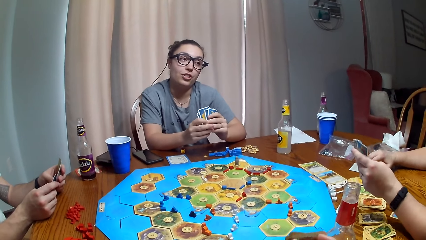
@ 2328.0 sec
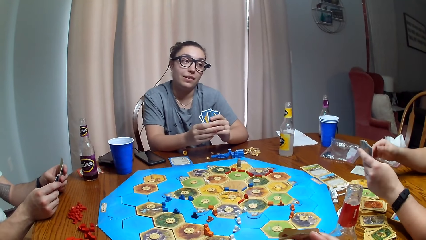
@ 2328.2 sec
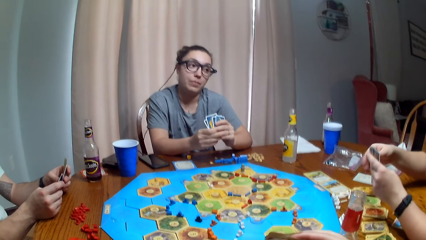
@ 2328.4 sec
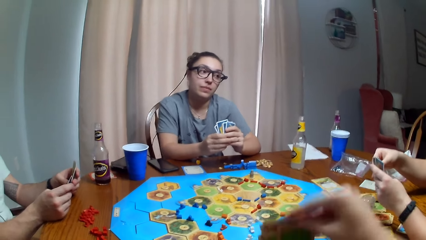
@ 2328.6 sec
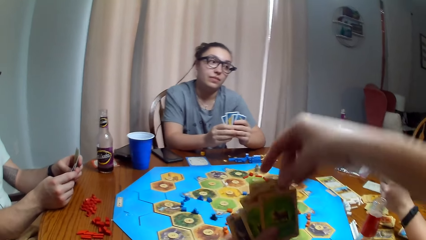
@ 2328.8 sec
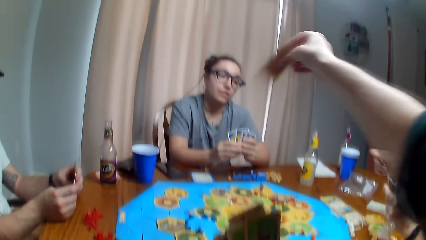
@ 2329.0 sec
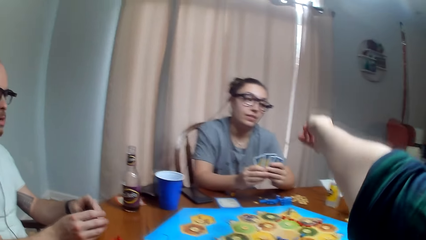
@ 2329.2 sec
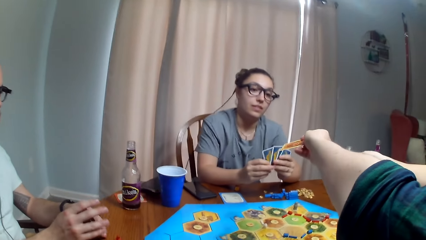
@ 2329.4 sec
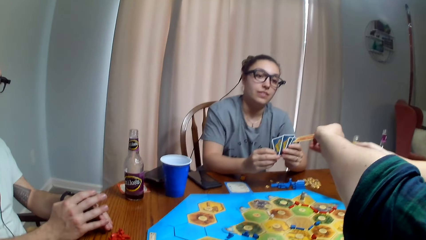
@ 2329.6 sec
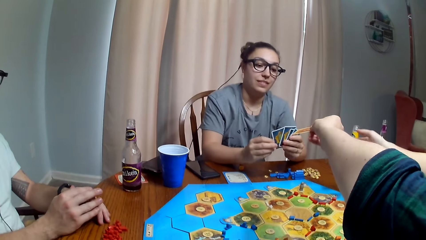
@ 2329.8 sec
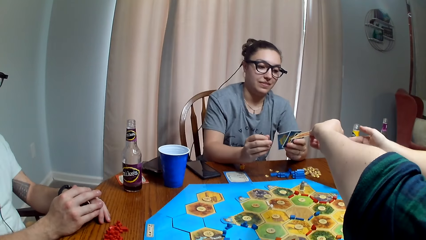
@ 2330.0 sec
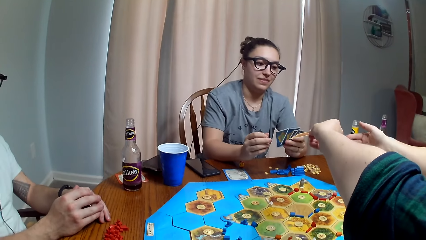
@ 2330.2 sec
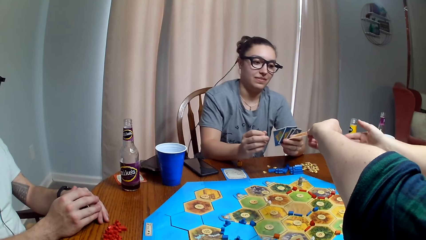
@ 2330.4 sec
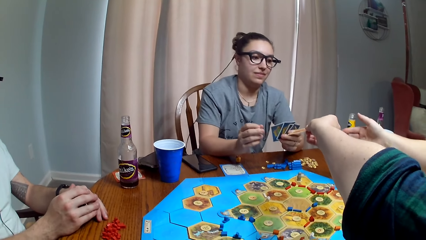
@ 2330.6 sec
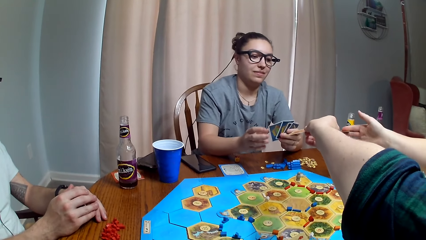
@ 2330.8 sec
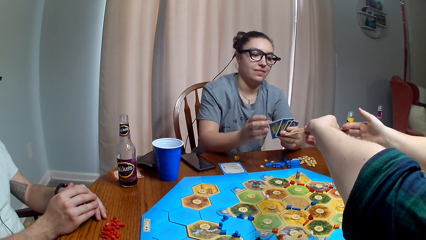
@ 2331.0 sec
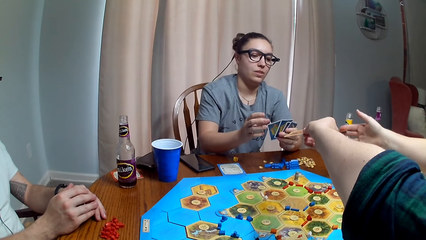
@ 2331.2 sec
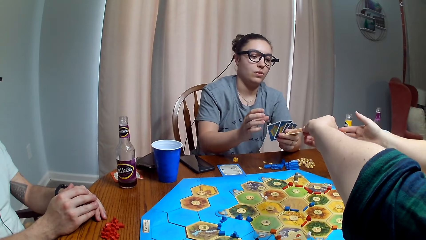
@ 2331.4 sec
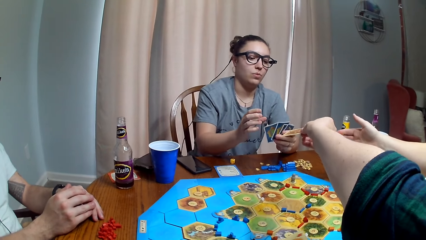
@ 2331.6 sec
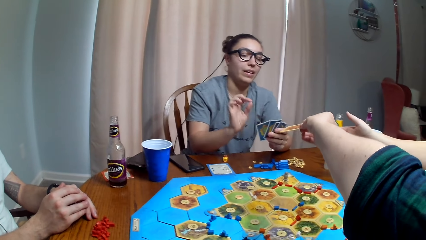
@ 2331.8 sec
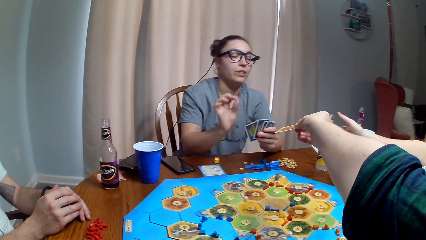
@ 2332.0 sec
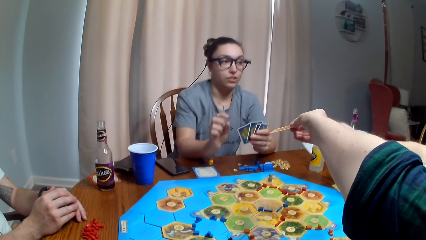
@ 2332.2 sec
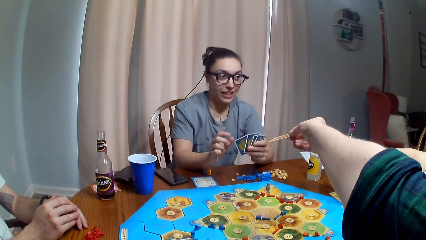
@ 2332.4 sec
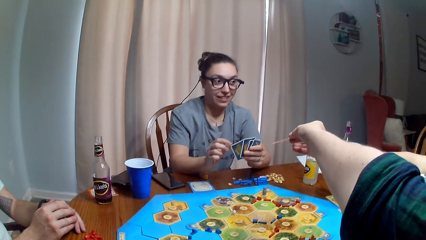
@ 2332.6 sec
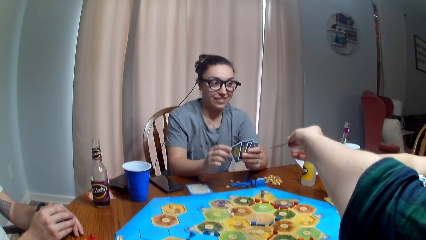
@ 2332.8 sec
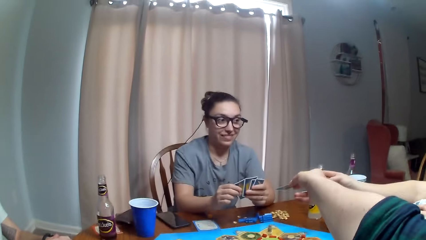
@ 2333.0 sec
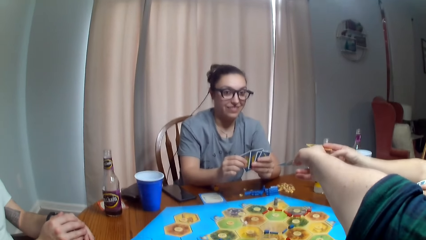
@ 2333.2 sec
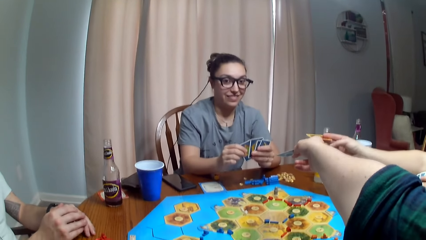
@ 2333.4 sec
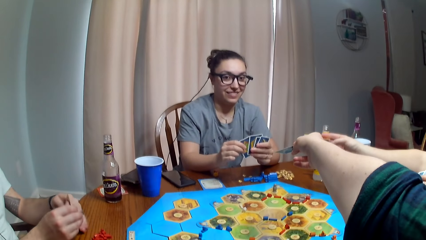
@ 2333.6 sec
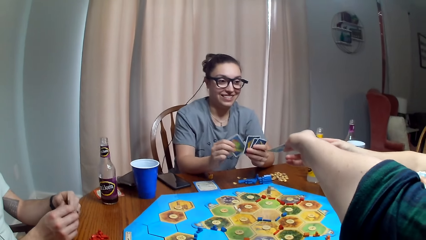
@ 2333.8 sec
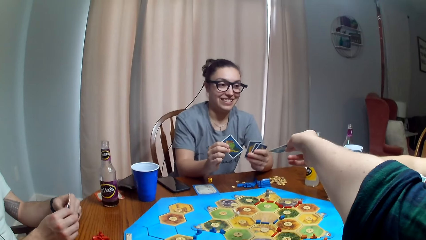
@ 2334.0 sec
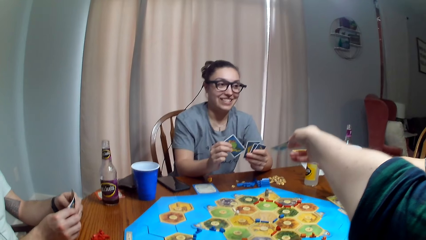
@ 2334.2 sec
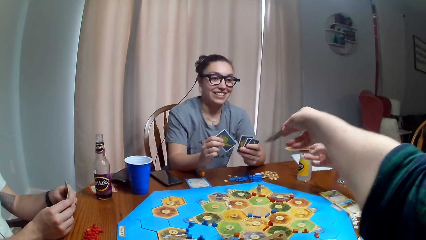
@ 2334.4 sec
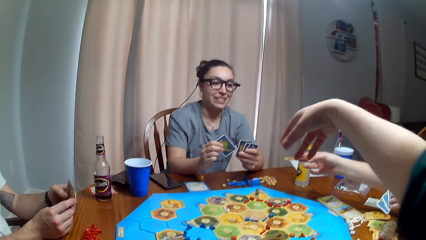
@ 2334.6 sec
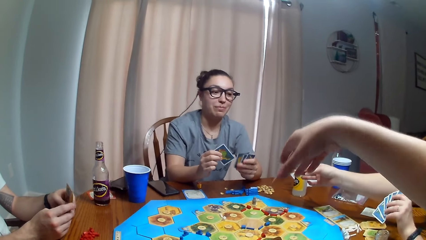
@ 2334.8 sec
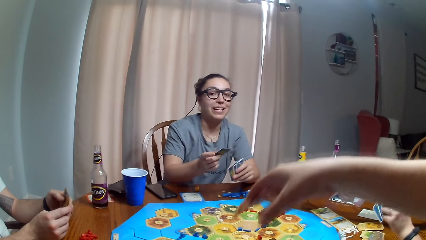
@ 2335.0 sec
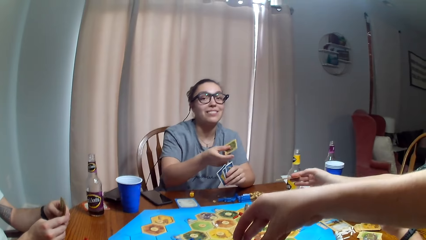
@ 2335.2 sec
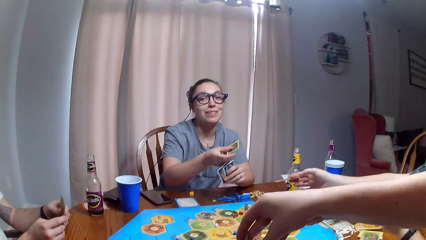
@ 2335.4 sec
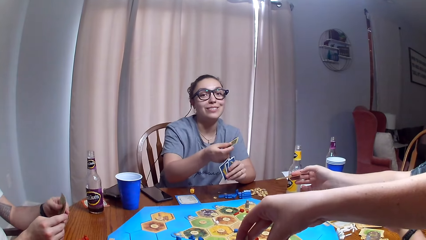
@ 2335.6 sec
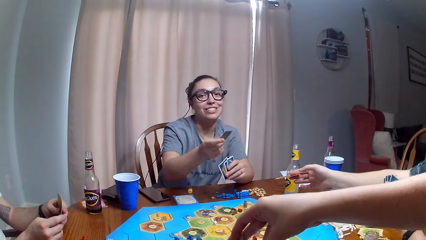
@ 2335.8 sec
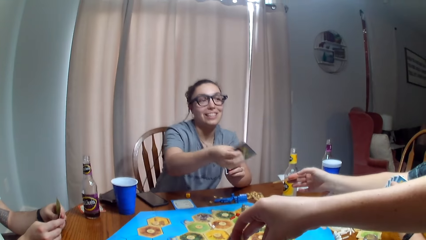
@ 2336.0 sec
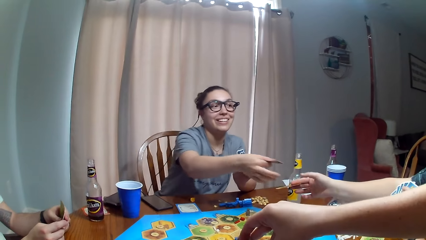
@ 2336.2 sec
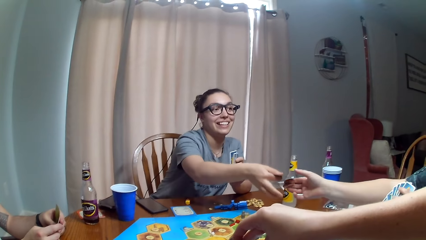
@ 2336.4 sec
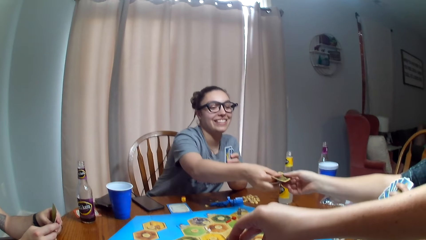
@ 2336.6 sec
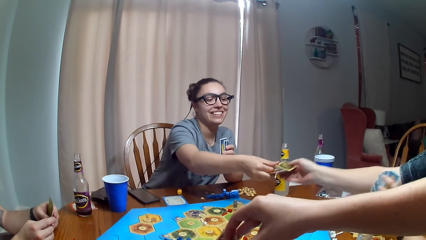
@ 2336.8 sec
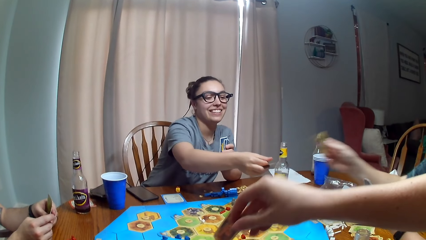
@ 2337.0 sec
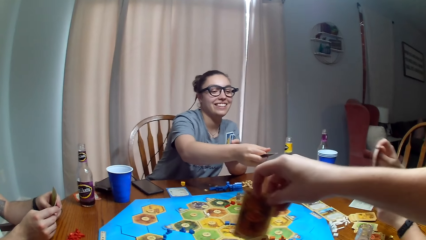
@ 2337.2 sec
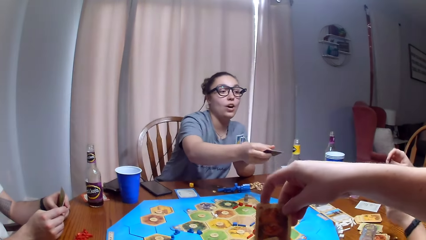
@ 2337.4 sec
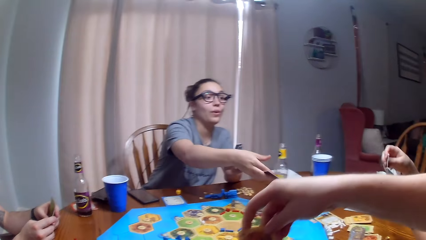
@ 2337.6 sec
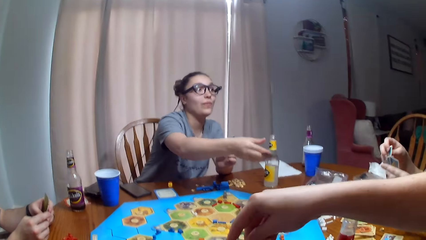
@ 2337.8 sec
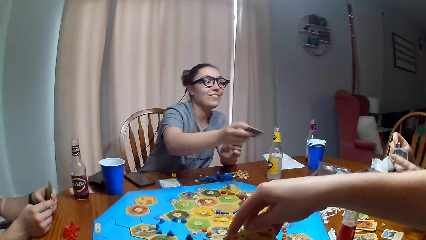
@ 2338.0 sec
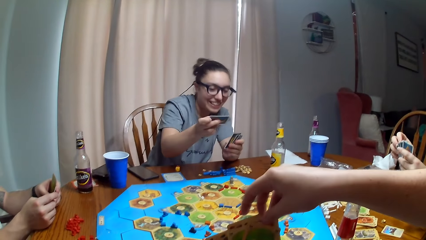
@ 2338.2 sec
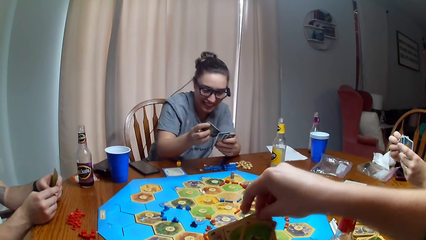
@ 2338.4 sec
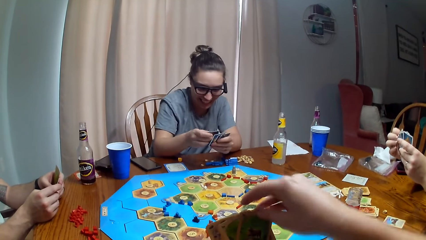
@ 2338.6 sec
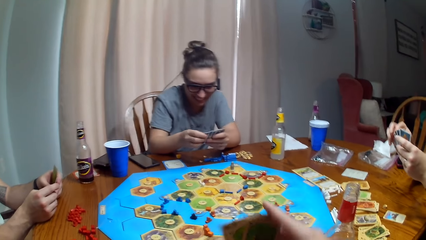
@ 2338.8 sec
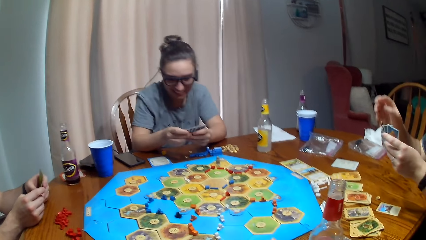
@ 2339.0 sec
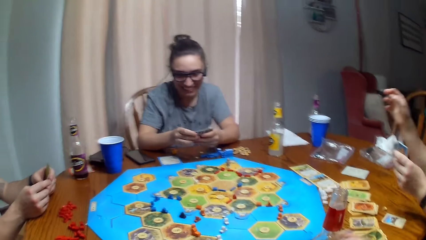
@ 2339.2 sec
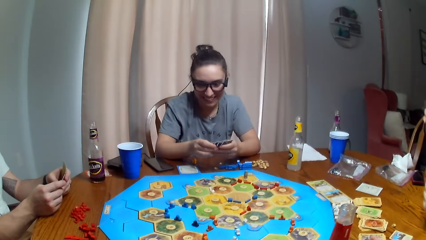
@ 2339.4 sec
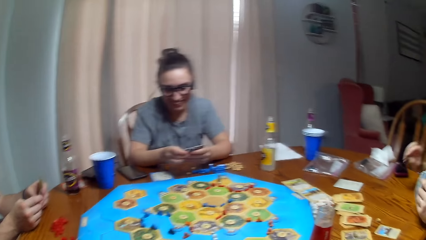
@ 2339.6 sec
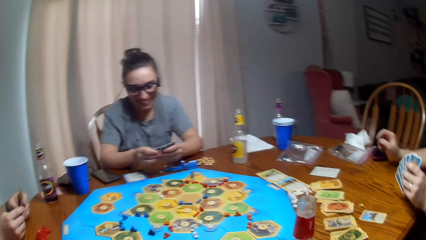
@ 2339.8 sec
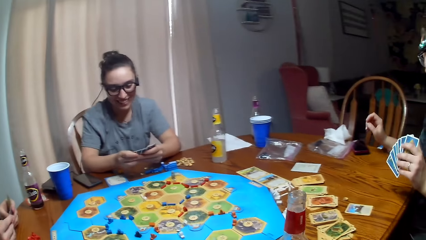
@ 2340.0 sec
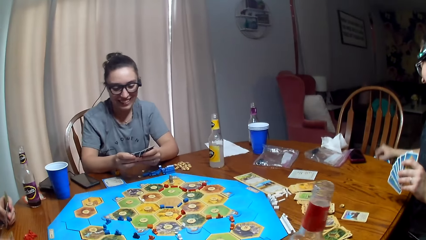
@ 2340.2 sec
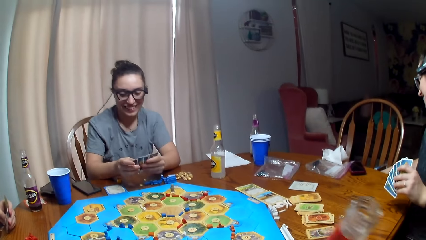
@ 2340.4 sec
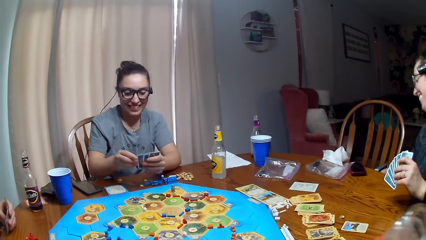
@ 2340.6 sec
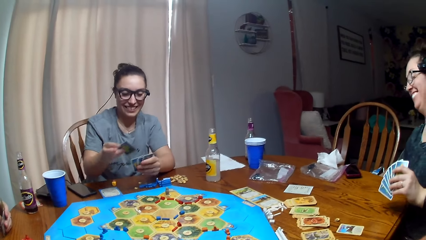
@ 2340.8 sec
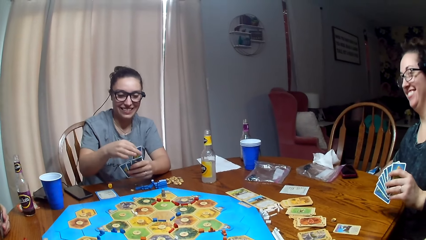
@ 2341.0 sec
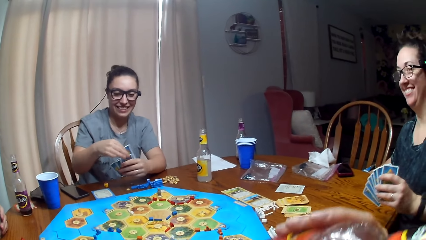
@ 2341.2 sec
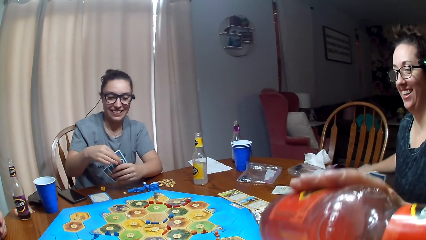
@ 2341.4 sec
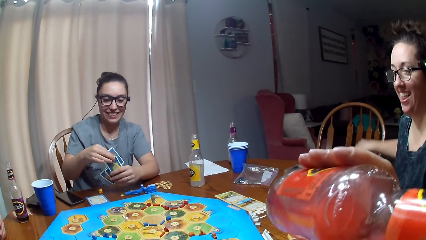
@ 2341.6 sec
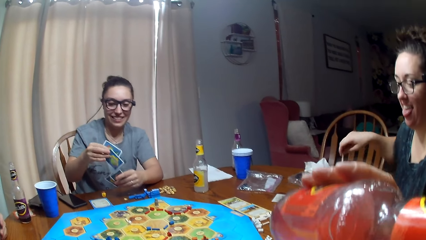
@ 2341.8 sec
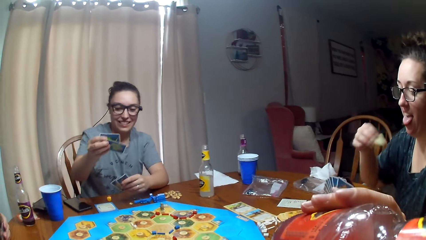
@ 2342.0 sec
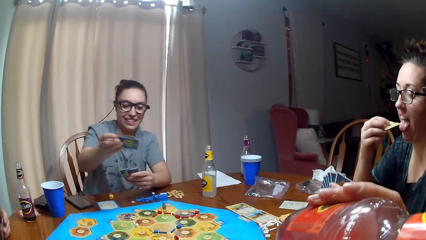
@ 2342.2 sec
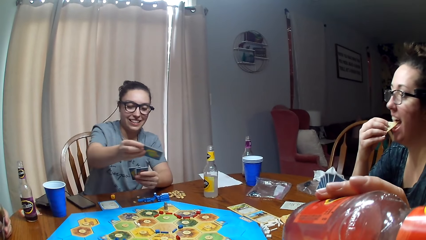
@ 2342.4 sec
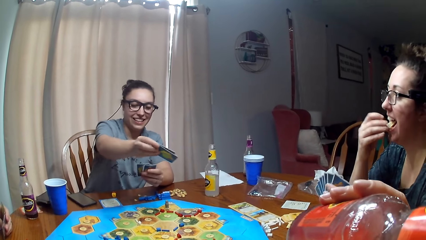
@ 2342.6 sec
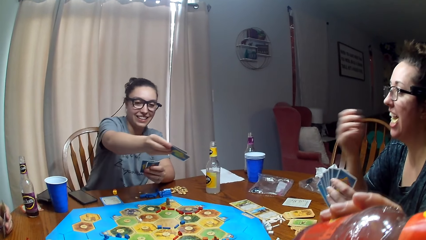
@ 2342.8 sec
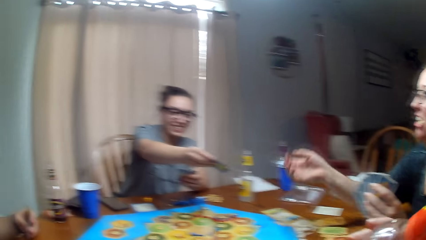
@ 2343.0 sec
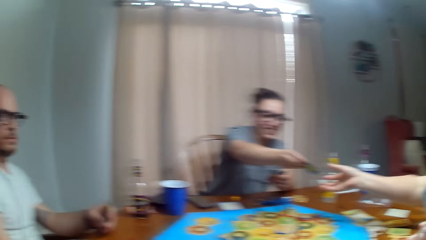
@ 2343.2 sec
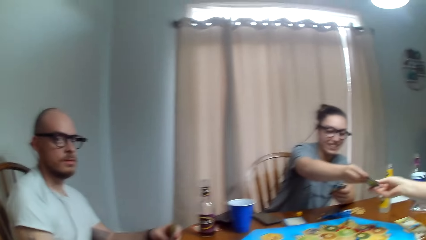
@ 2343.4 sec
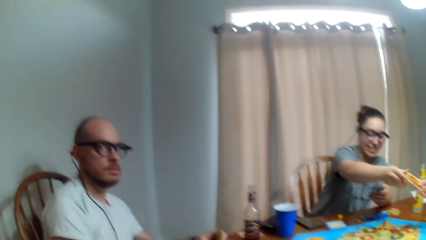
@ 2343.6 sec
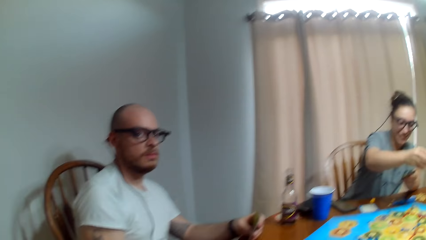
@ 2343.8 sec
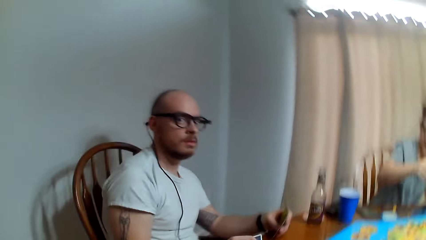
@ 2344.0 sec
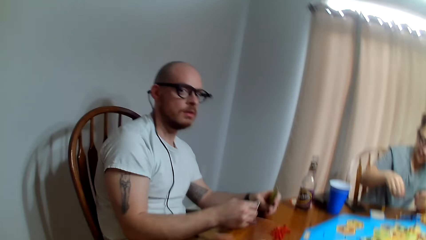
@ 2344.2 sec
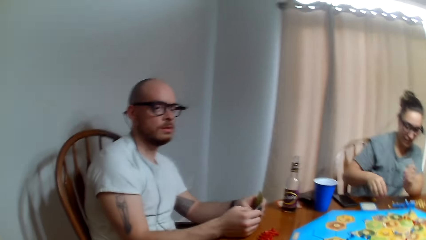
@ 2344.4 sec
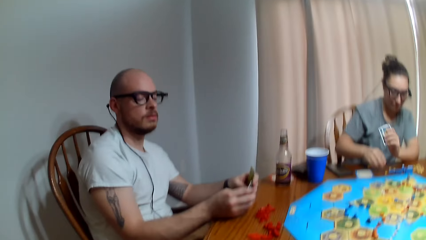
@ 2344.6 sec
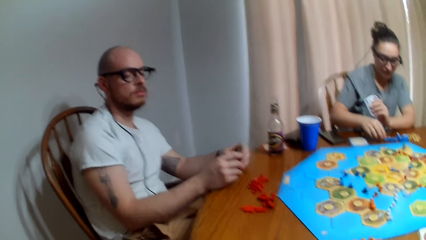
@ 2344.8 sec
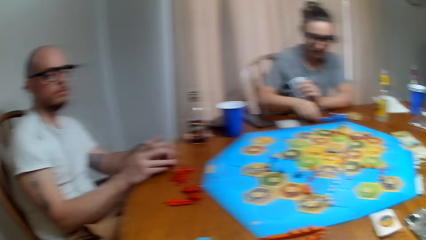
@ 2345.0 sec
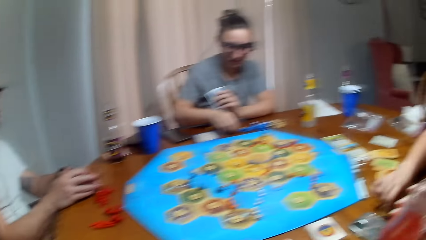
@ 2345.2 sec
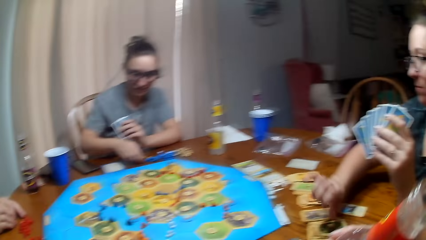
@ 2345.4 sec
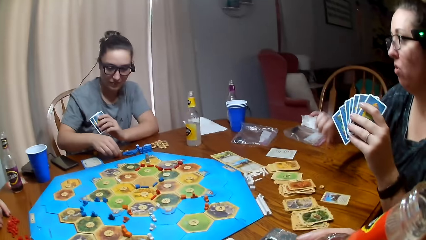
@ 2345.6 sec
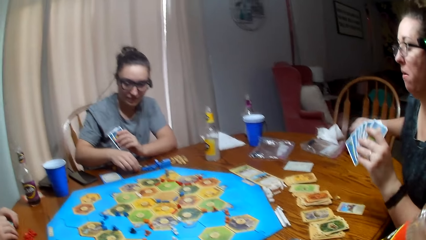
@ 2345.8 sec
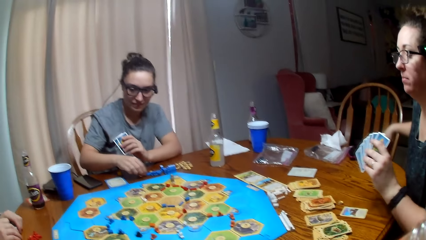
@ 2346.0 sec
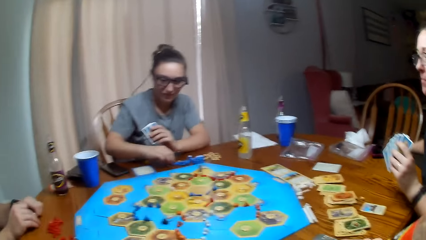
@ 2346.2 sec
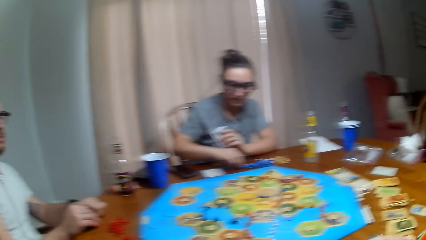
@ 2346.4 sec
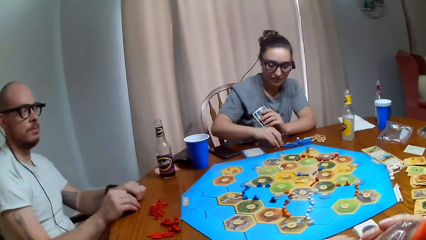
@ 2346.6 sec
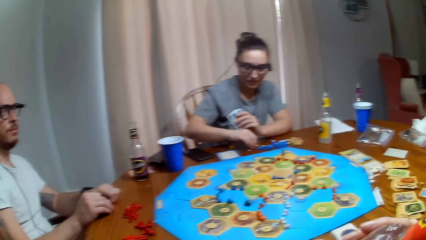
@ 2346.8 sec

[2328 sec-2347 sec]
The camera wearer gives a woman the card. Another woman gives the first woman the card. The camera wearer dialogues with a woman. They move the hand. The first woman exchanges the card with the other woman. A woman picks a card. The camera wearer picks the soda and drinks the soda. The other woman eats the chips. The first woman gives the other woman the card. The camera wearer dialogues with a man.
